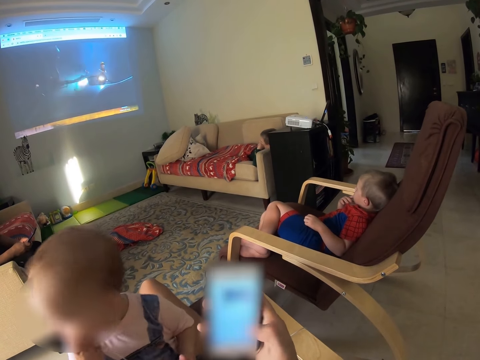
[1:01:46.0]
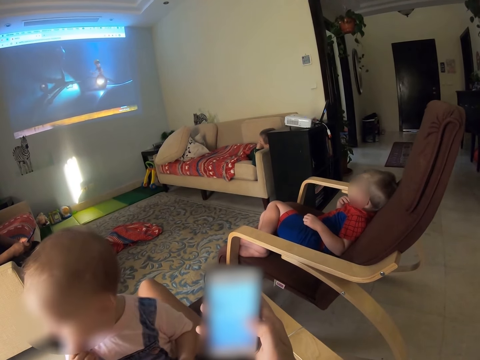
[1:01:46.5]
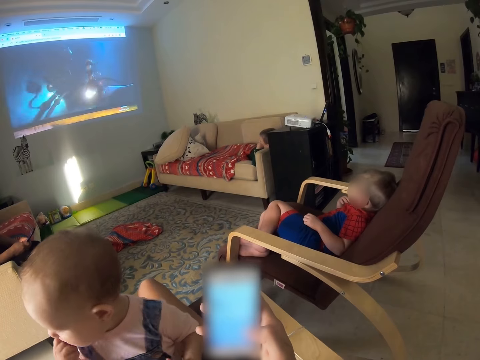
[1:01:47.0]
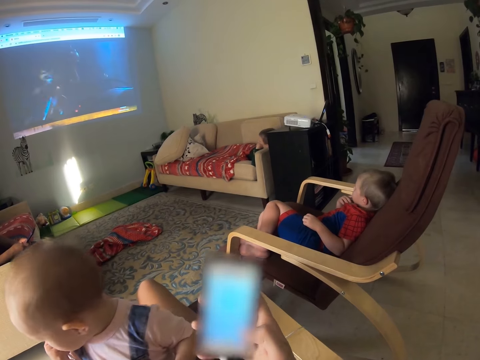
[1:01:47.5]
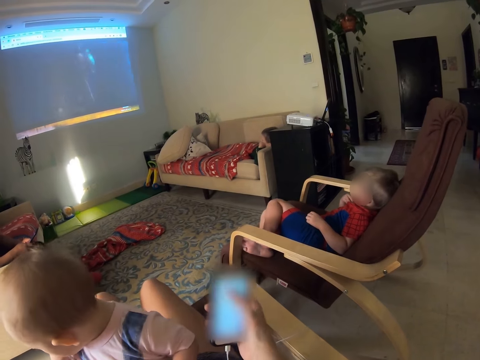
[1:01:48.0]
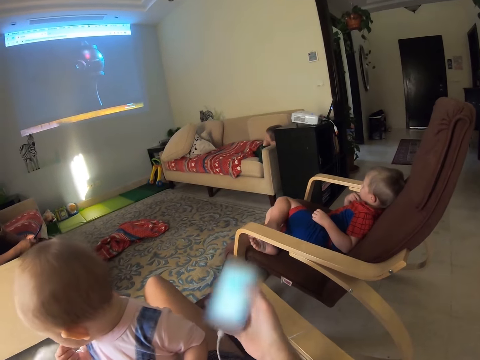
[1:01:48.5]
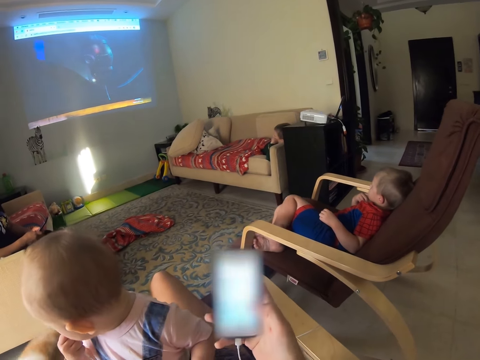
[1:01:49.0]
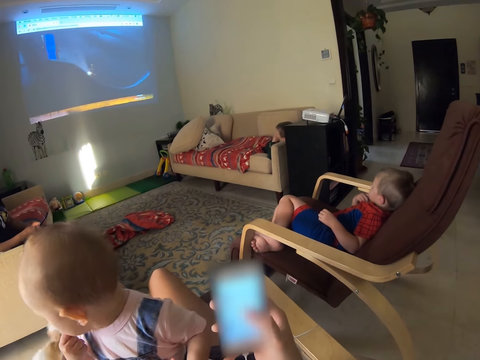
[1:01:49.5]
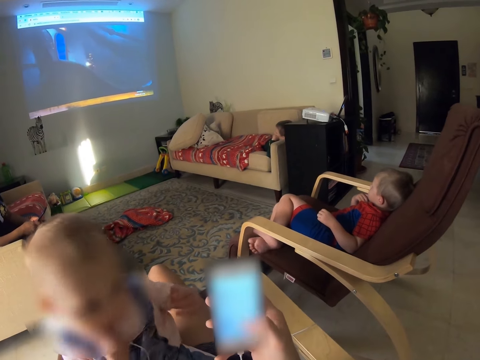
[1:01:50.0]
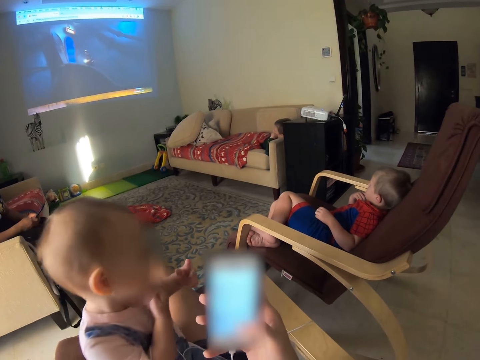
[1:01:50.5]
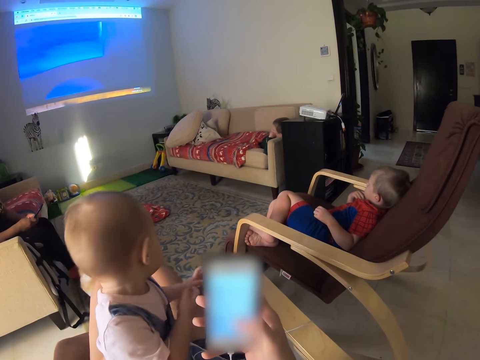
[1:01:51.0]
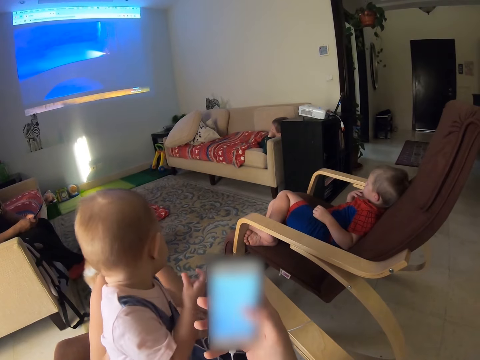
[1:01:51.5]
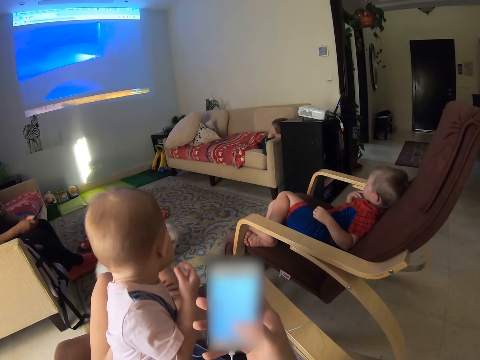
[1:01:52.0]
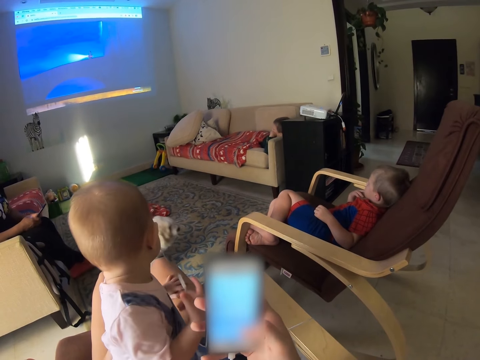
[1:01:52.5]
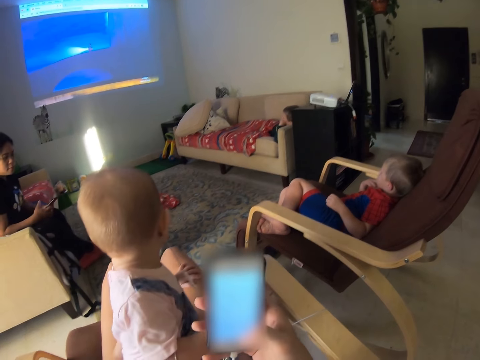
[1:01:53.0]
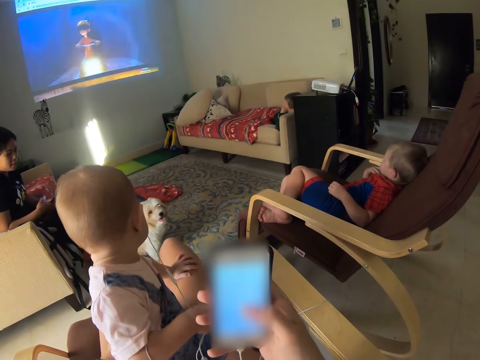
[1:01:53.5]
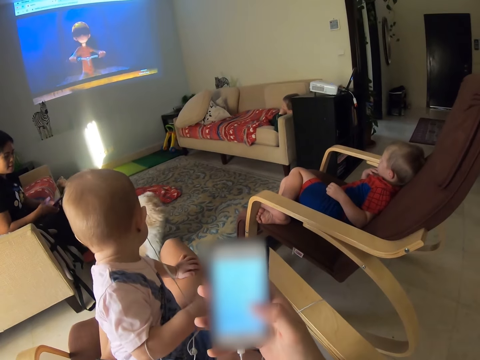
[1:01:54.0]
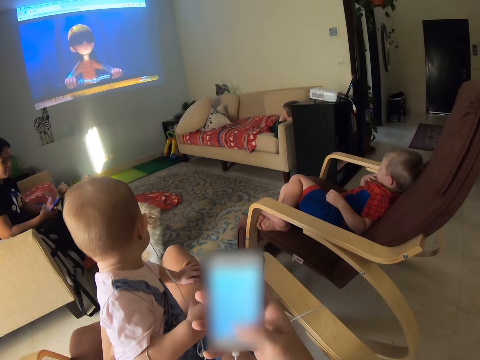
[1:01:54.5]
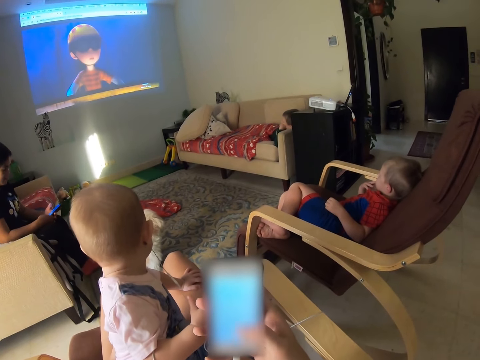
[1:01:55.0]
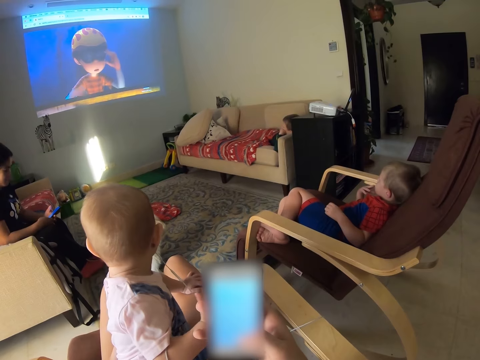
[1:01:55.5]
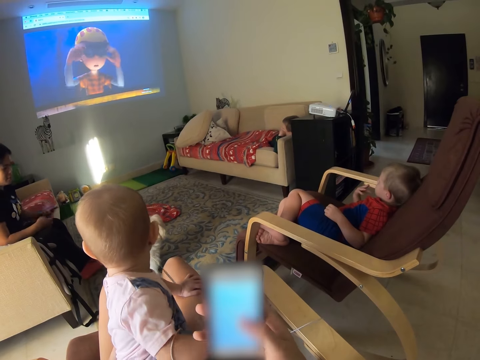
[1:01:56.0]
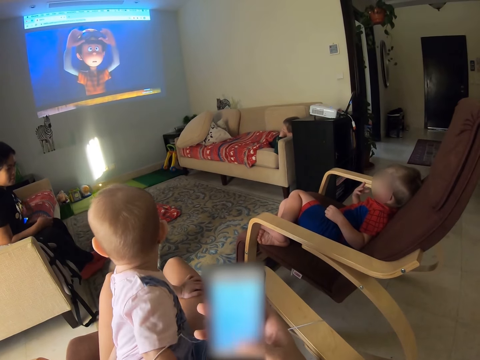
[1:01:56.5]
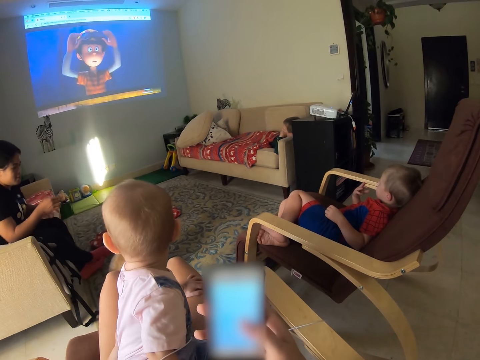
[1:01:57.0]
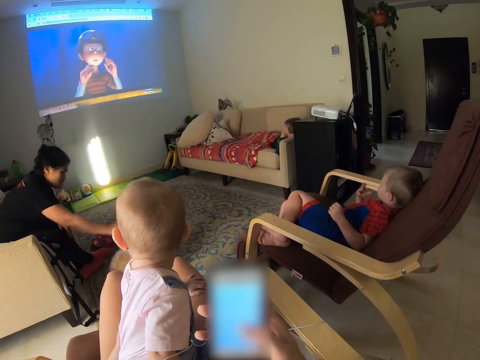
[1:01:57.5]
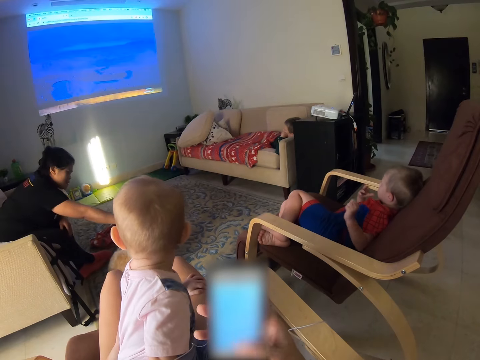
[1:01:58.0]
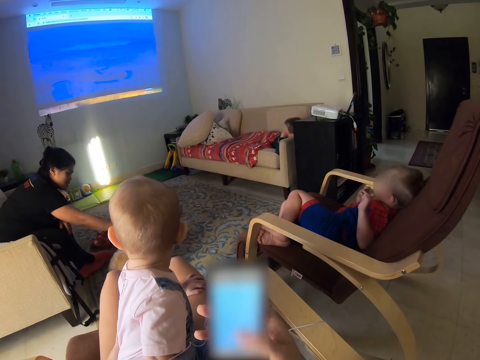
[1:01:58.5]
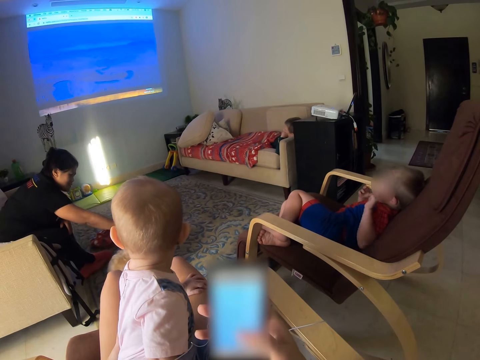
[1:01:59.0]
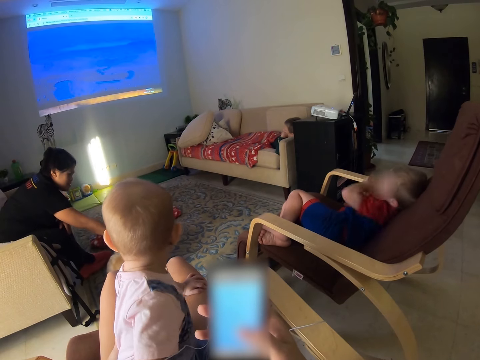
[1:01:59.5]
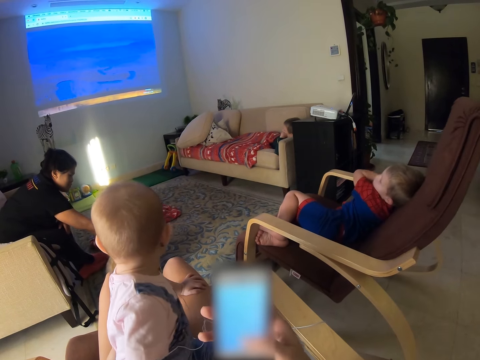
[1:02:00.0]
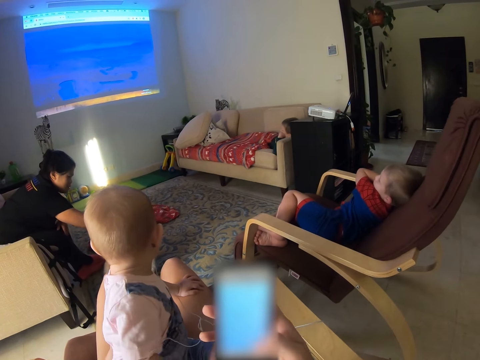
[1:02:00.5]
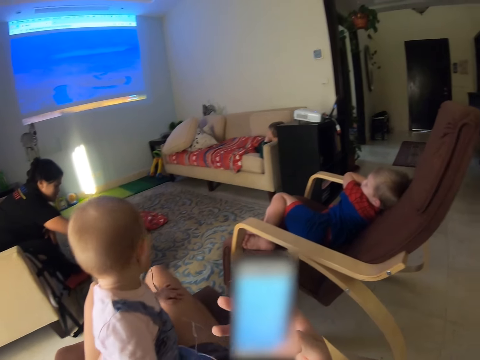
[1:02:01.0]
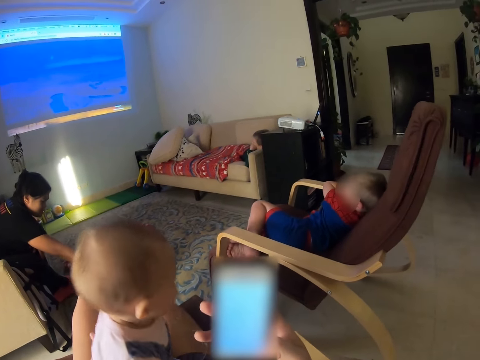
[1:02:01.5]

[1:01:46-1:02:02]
A baby looks at a dog. The baby looks at the dog again. A child moves a hand away. A lady drops the phone on the couch. The lady moves a hand towards the dog. The child lifts a hand. The child moves a hand aside.

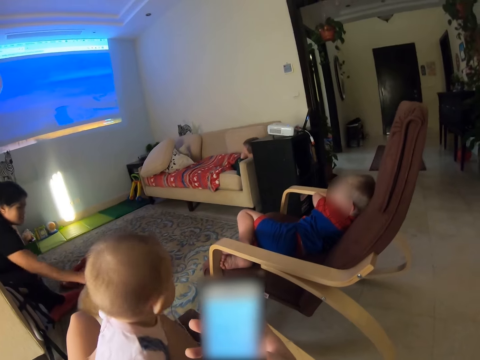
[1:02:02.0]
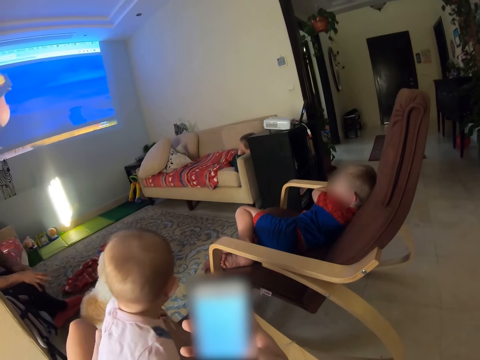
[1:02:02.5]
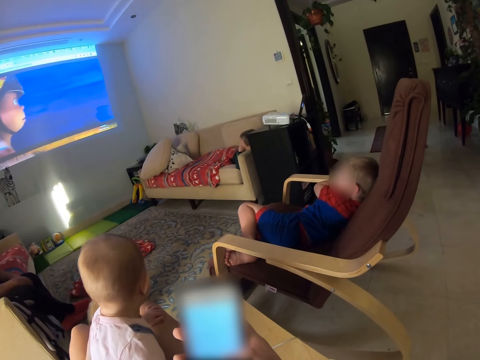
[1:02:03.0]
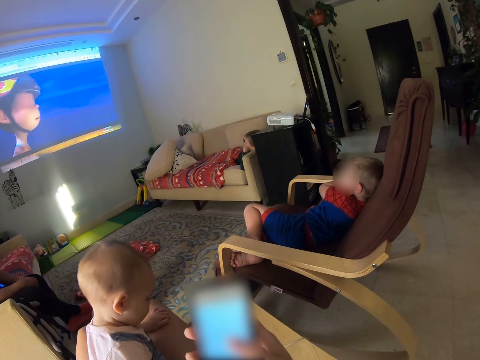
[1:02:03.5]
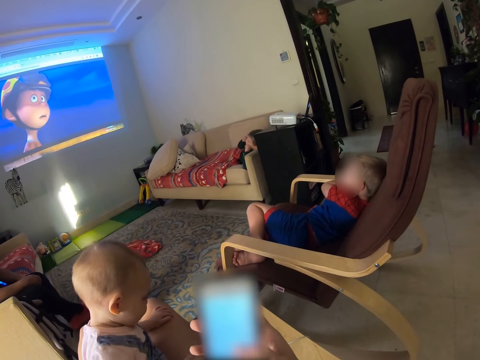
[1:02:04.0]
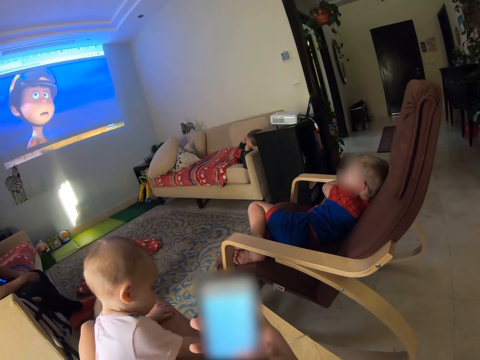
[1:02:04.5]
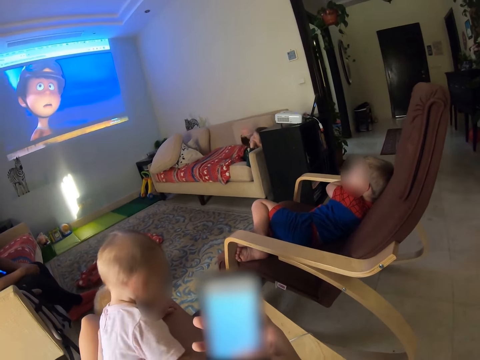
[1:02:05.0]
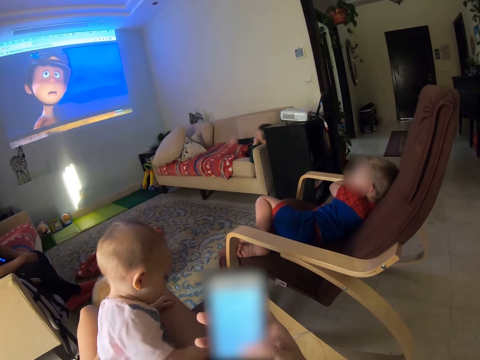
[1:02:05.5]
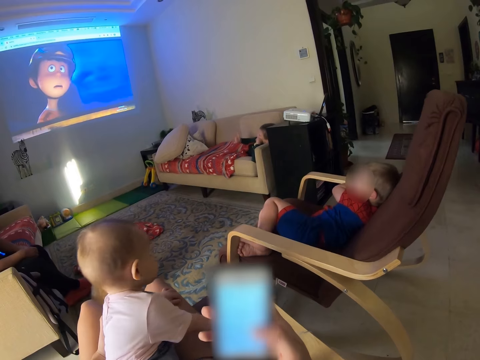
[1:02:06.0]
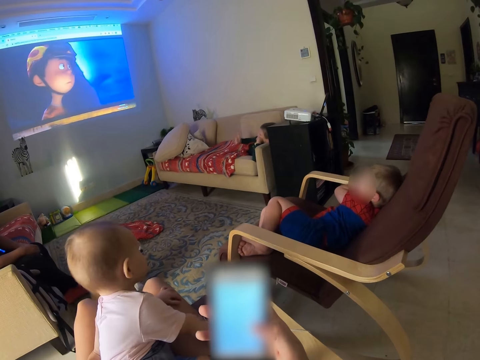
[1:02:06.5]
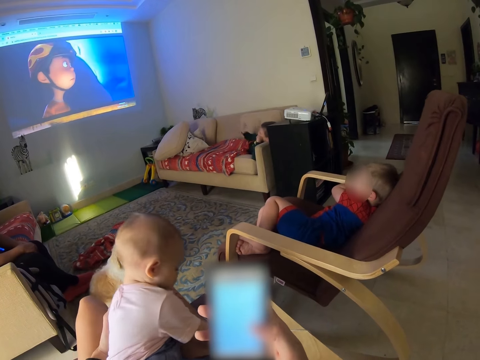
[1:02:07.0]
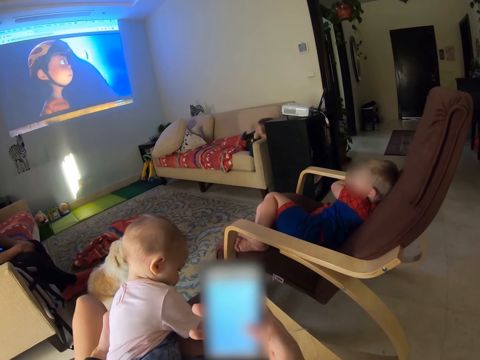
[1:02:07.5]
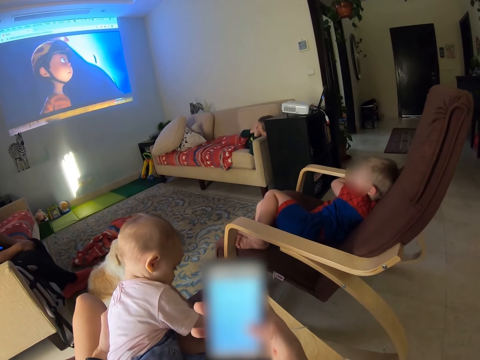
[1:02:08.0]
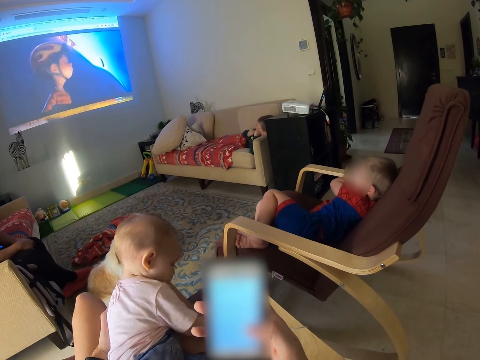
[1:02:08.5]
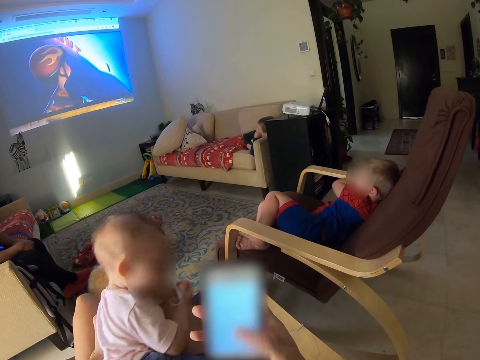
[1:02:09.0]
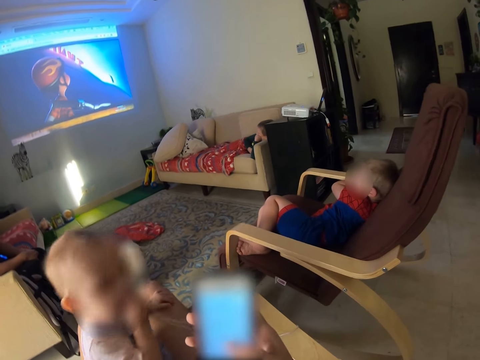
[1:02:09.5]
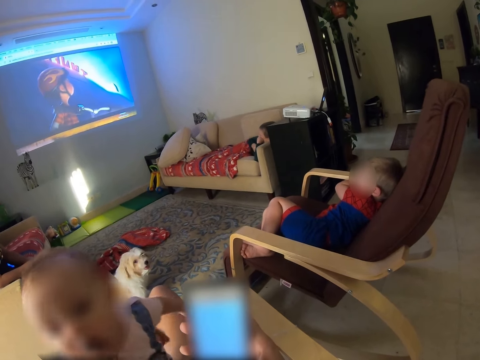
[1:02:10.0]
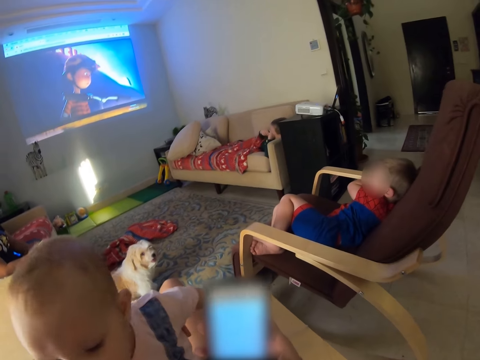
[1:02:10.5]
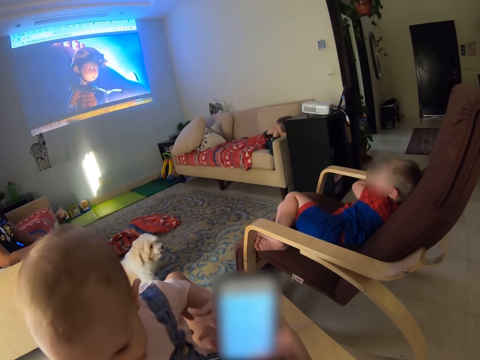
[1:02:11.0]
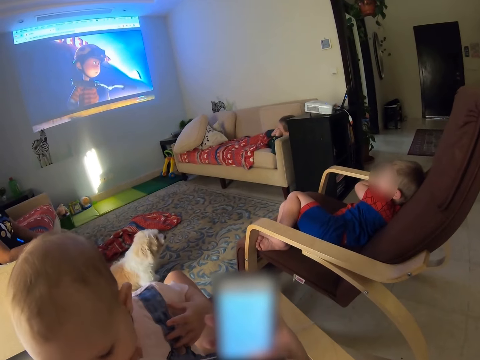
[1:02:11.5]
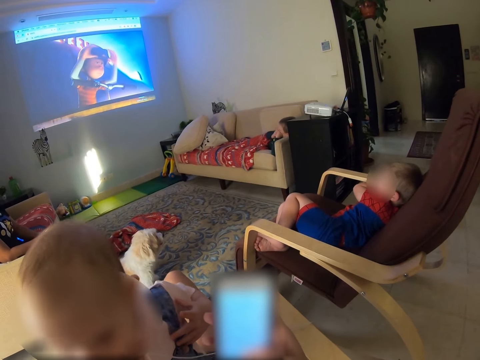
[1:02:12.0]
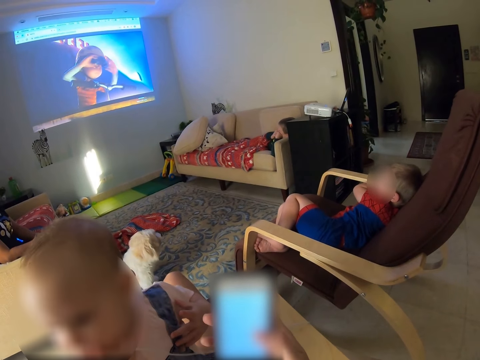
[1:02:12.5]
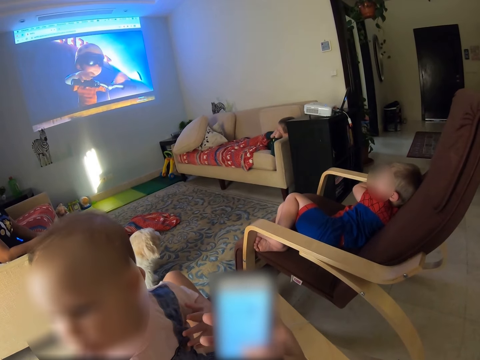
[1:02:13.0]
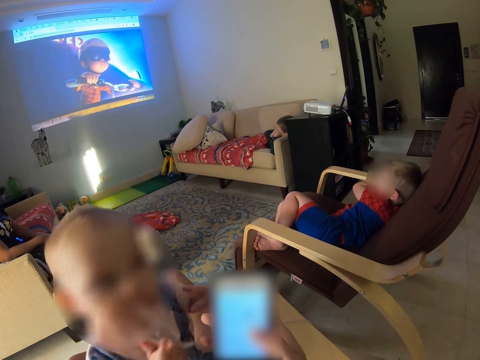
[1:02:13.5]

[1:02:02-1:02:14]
A lady moves a hand away from the dog. A person talks to the tv. A baby plays with an earphone. A child moves a hand back and forth. The child holds the face. The child moves a hand away from the face. The baby puts the earphone in the mouth. The baby looks around. The child moves a hand.
